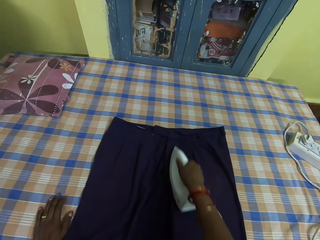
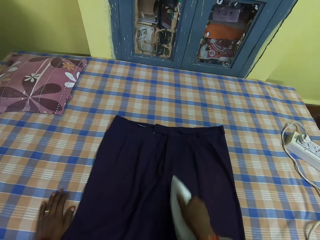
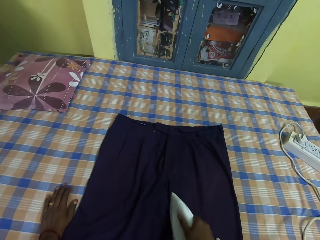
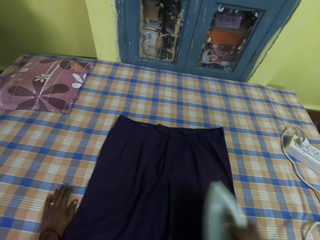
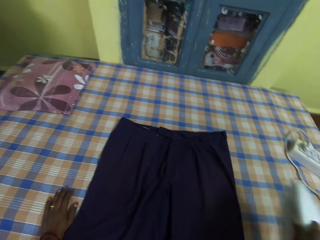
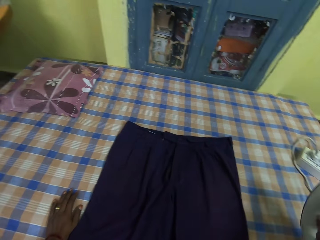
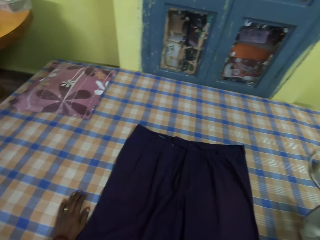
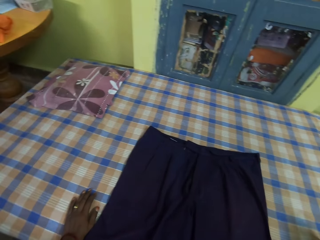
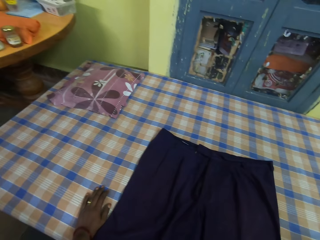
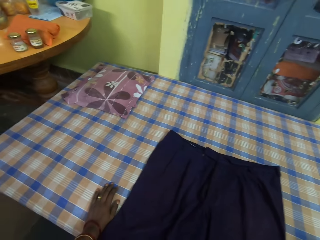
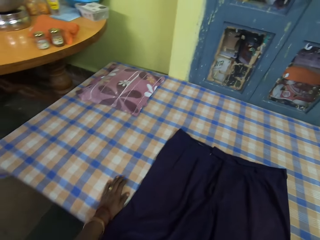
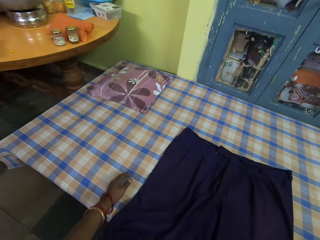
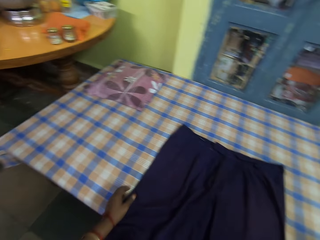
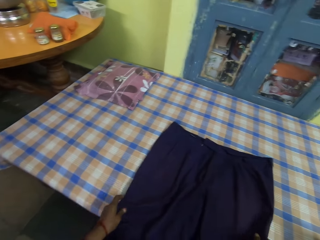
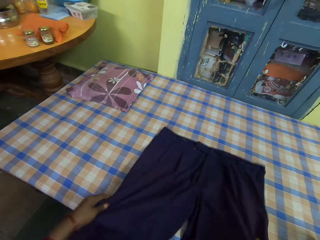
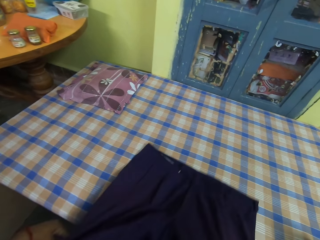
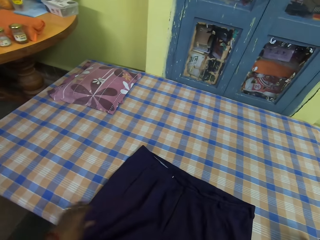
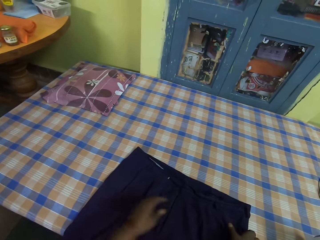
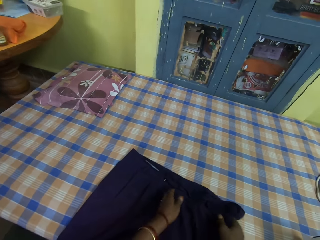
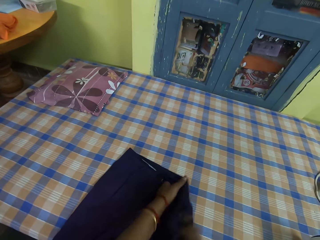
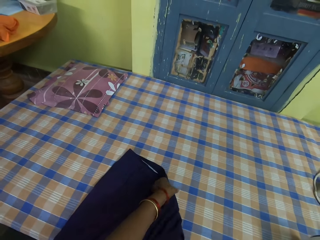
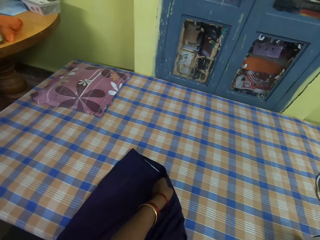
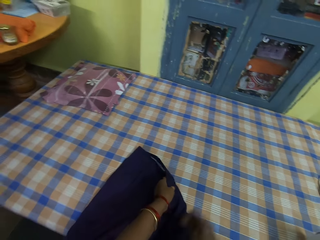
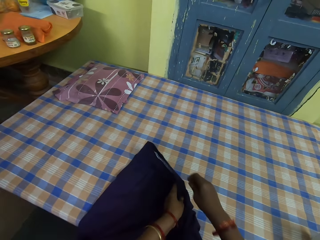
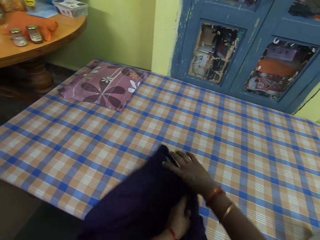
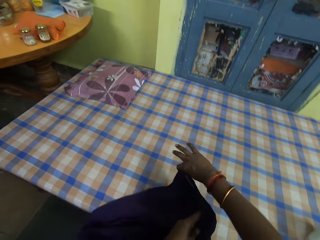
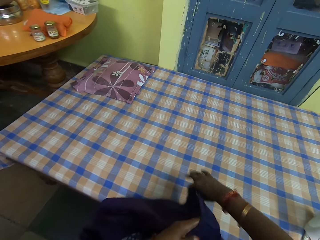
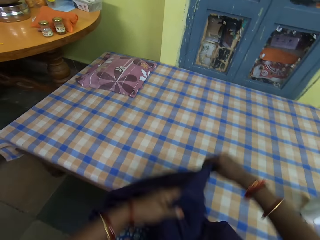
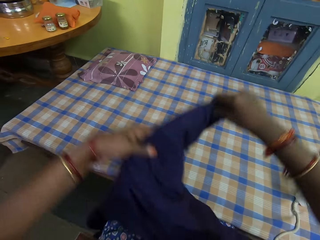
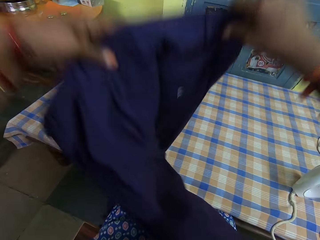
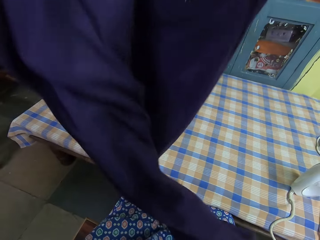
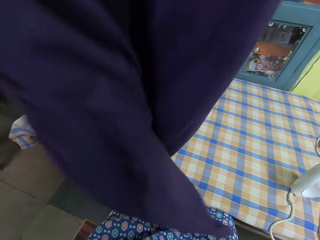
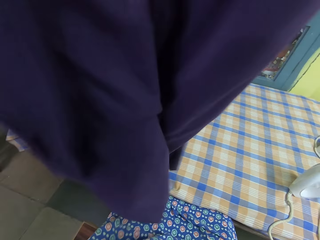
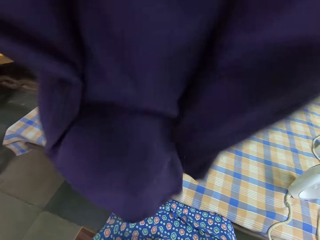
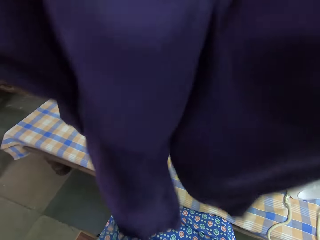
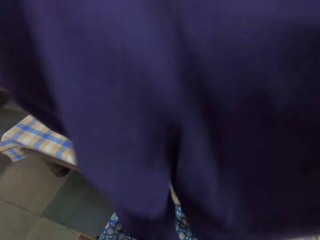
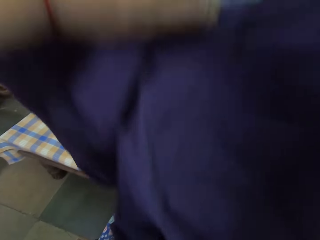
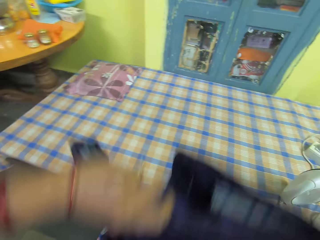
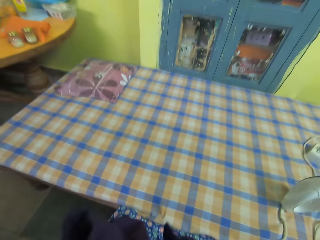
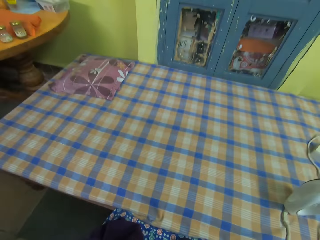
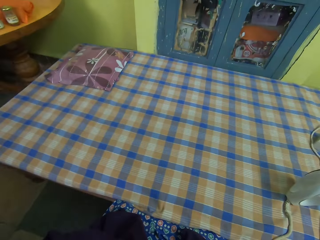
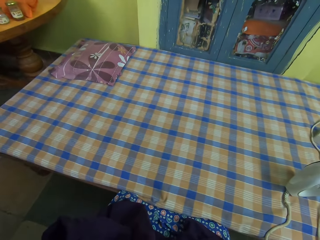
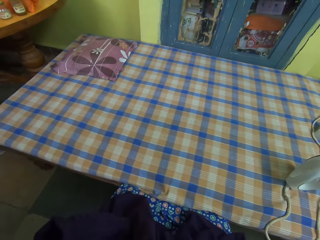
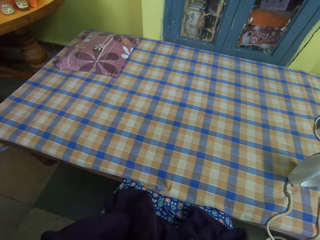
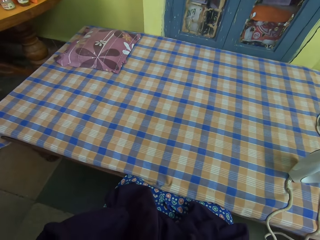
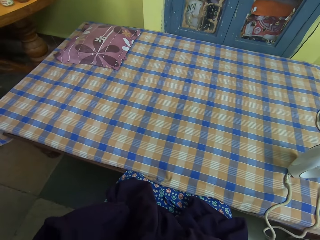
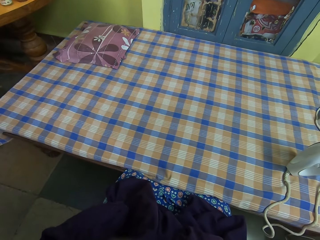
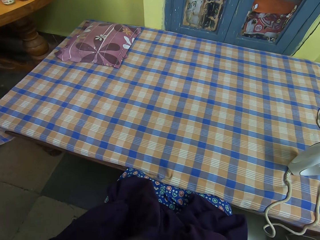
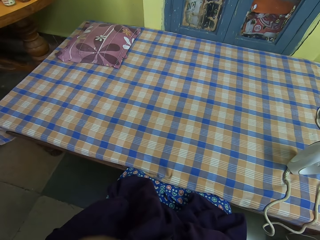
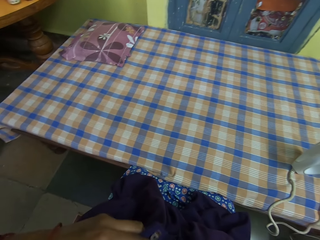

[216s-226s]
The camera wearer places the iron on the table with her right hand. She picks up the pair of trousers from the table with both hands. She turns the pair of trousers with both hands.

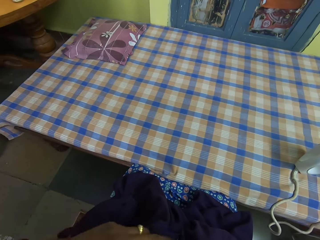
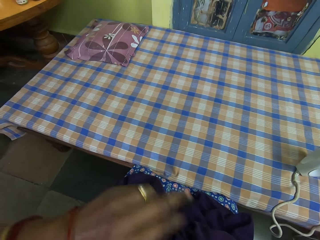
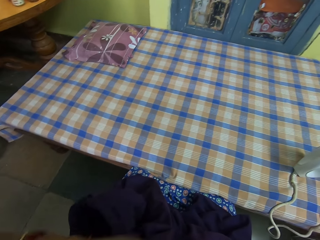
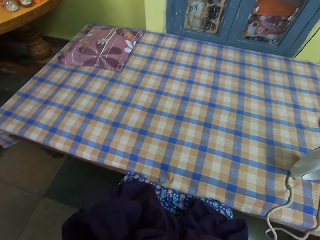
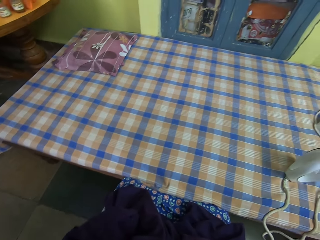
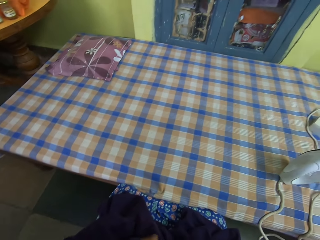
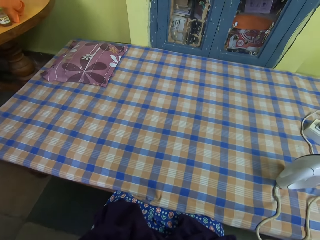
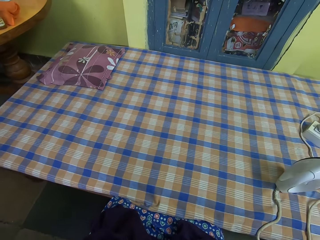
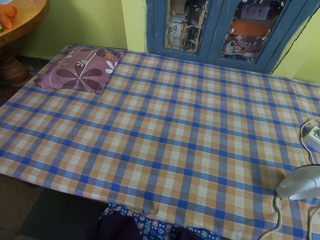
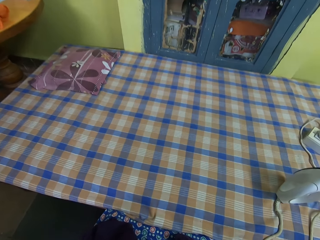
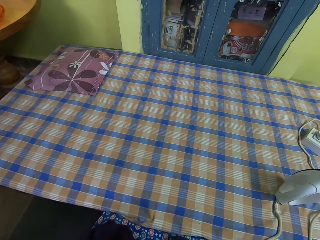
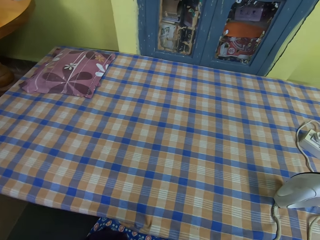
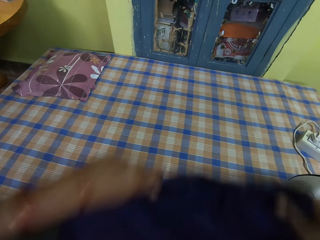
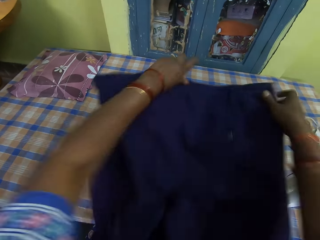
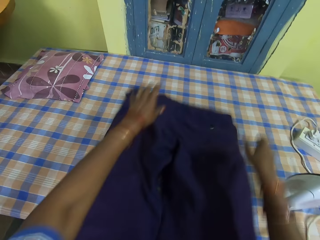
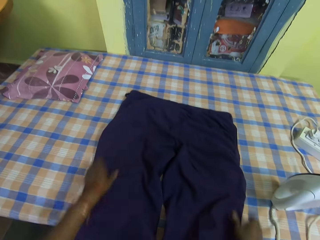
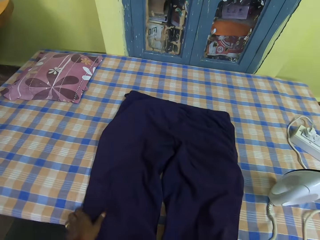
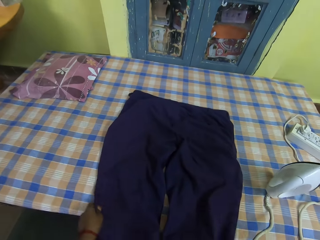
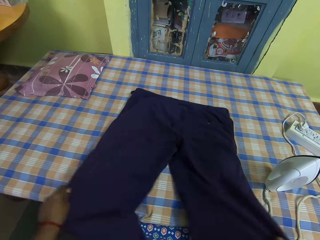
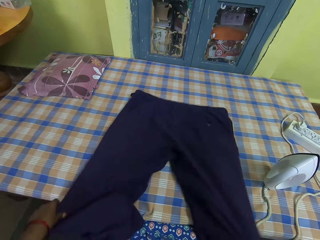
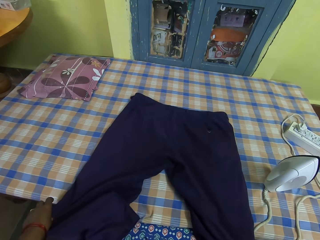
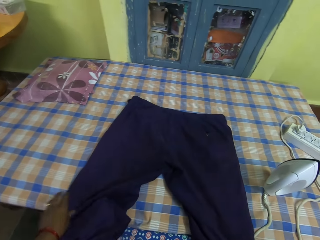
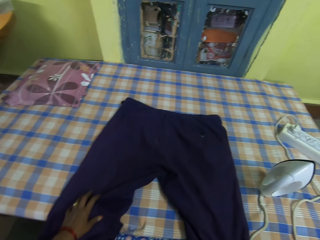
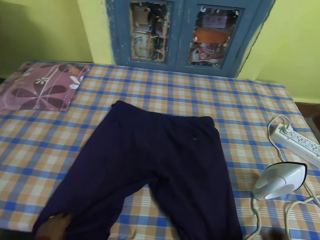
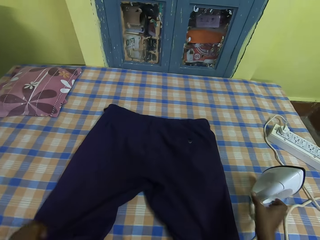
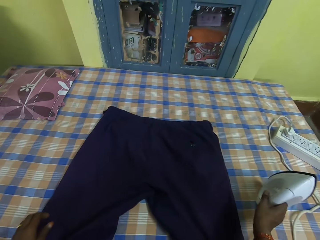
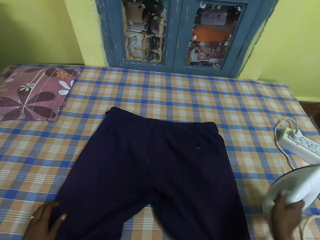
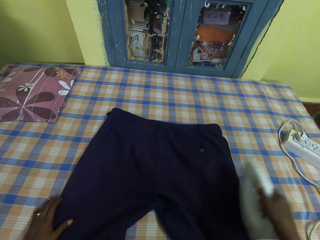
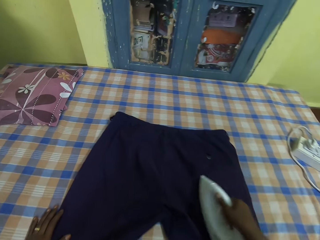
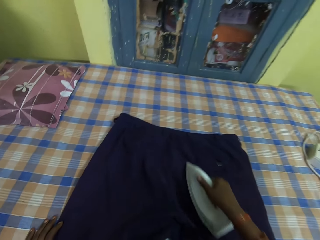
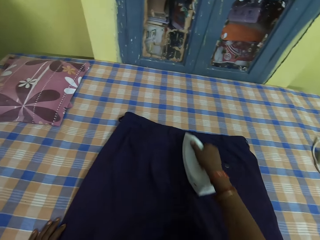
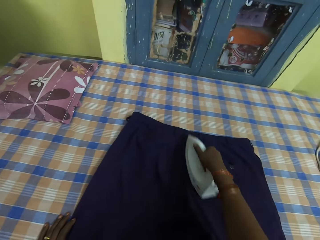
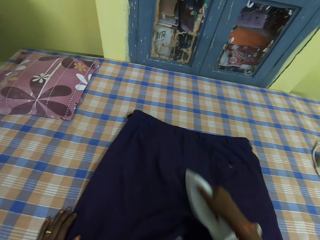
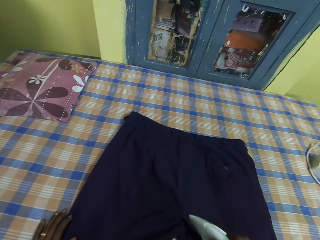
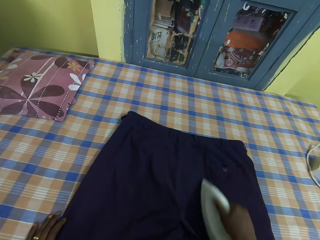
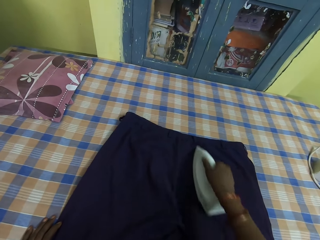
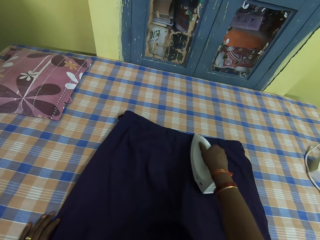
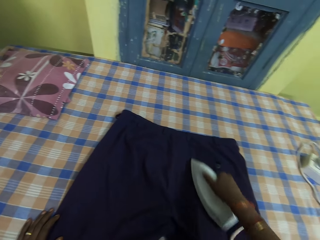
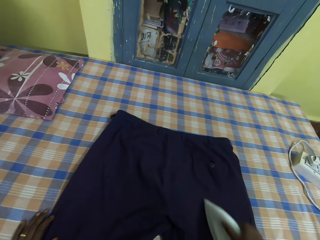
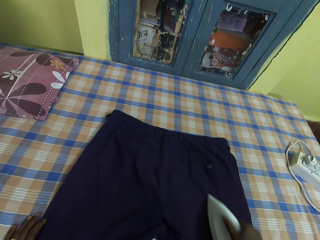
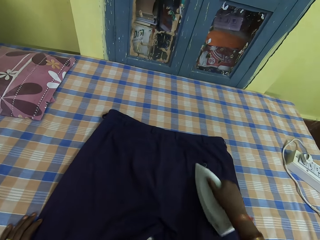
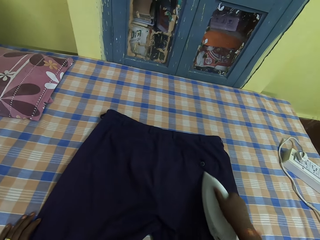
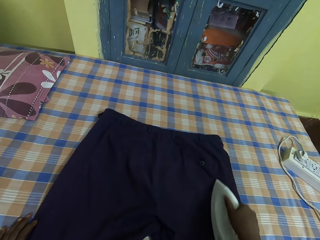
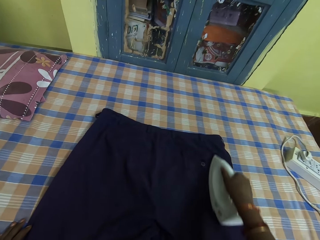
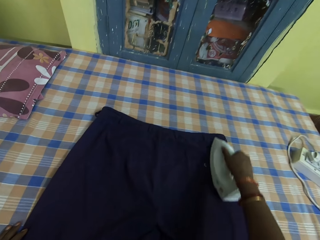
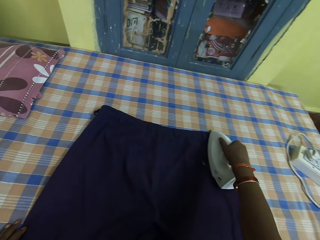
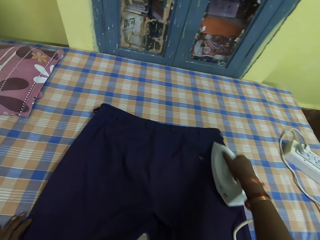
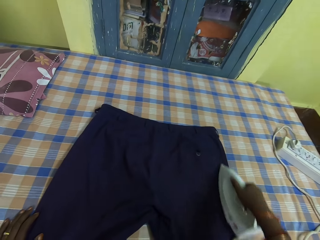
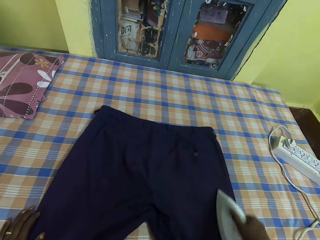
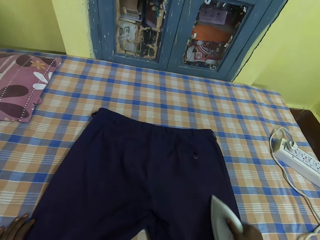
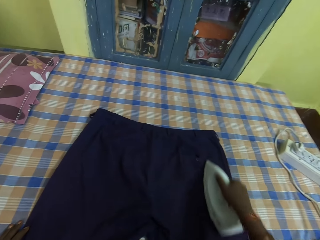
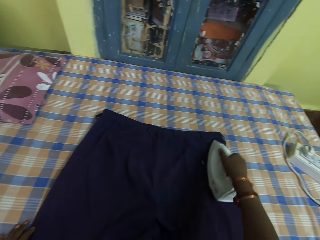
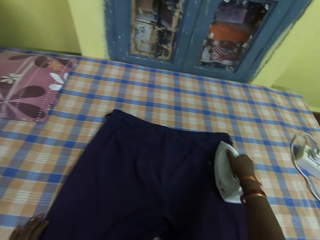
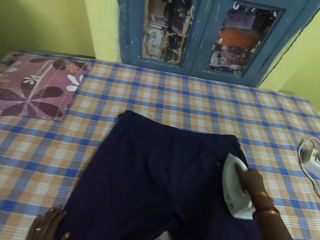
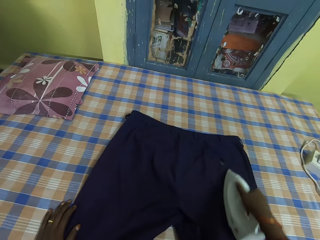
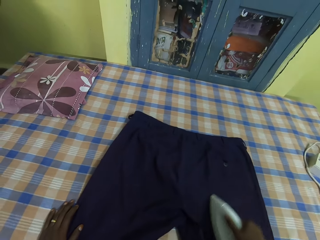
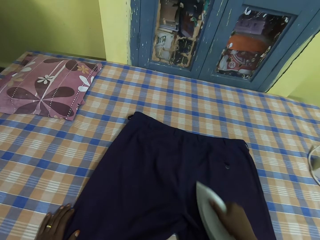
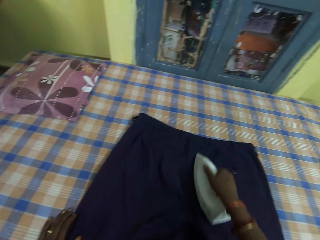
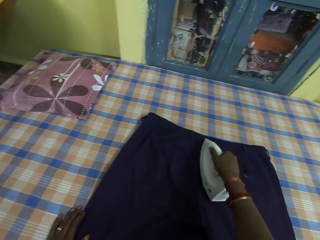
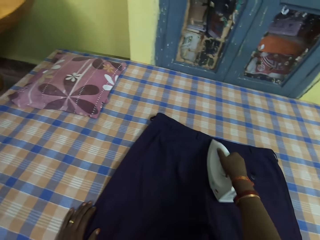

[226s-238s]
The camera wearer places the pair of trousers on the table with both hands. She sets out the pair of trousers on the table properly with both hands. She picks up the iron from the table with her right hand. She places her left hand on the pair of trousers. She presses the pair of trousers with the iron in her right hand.
